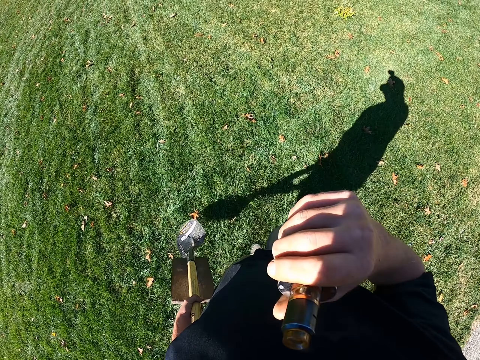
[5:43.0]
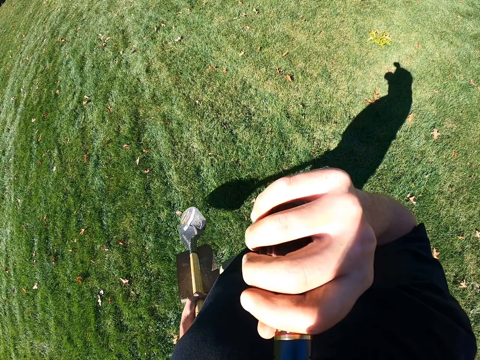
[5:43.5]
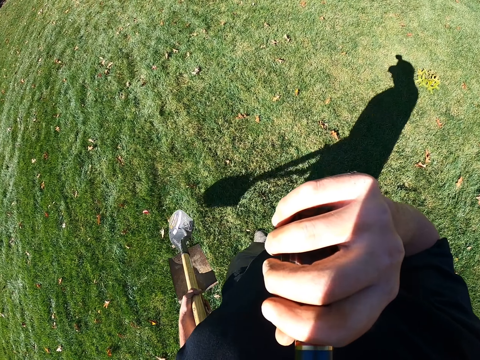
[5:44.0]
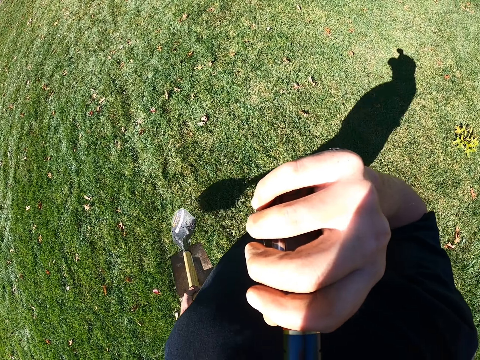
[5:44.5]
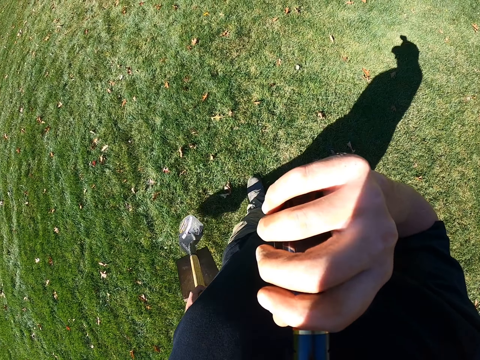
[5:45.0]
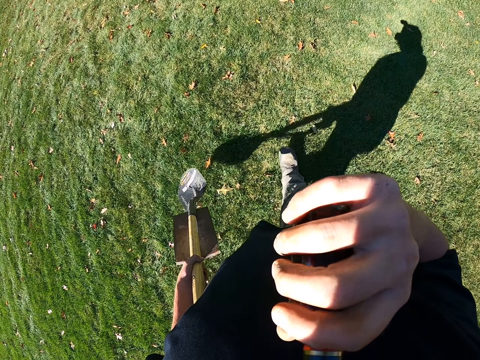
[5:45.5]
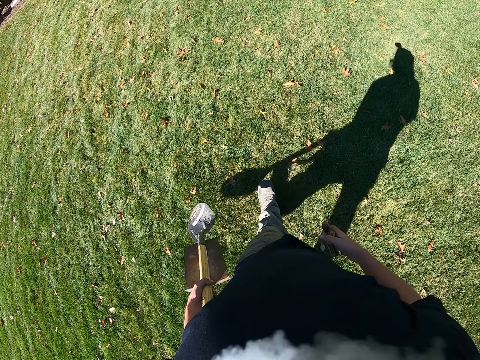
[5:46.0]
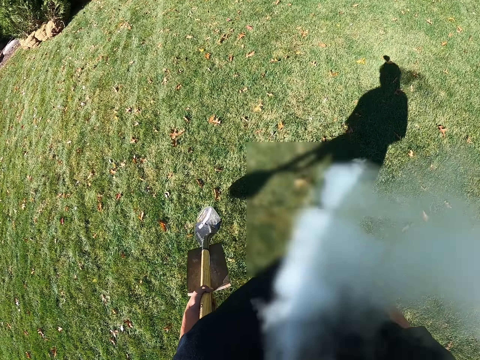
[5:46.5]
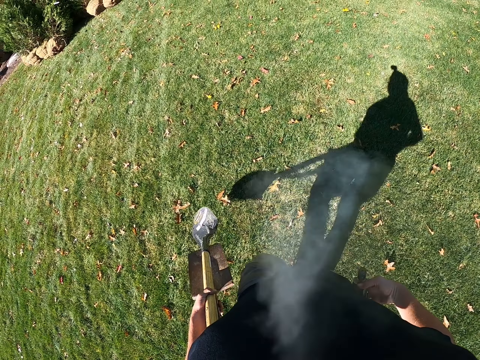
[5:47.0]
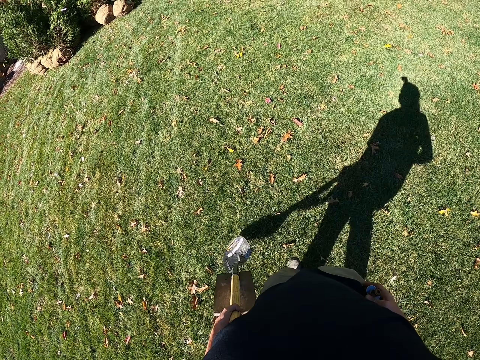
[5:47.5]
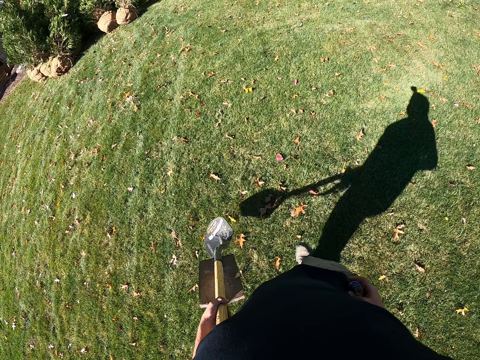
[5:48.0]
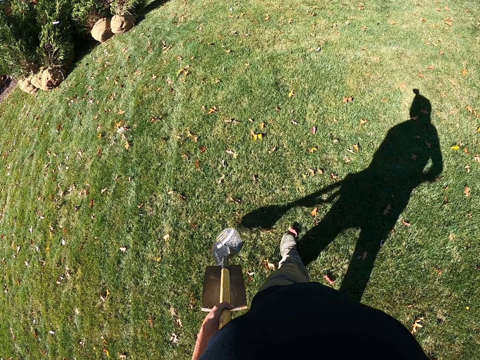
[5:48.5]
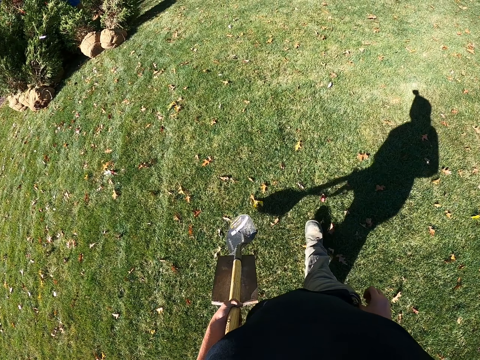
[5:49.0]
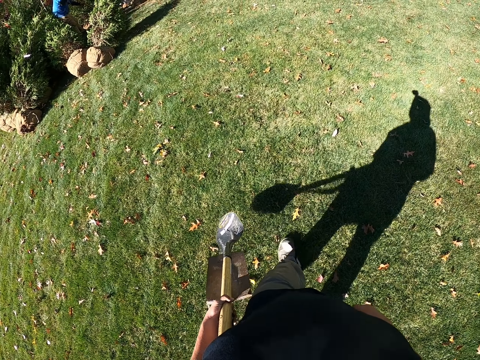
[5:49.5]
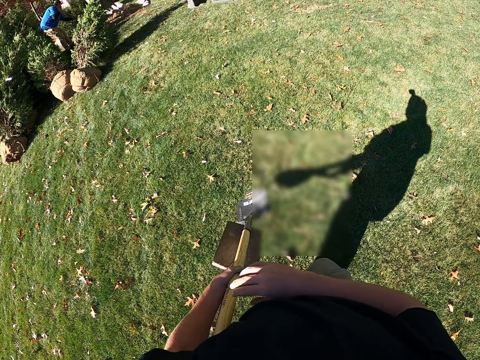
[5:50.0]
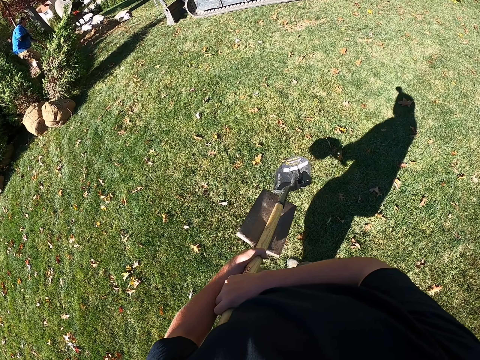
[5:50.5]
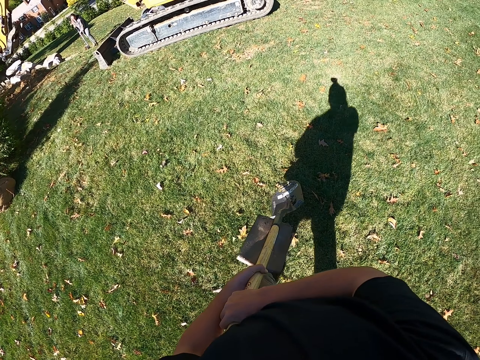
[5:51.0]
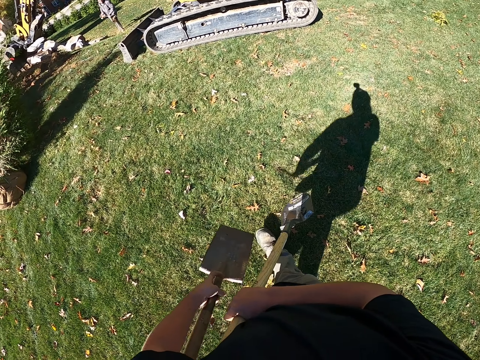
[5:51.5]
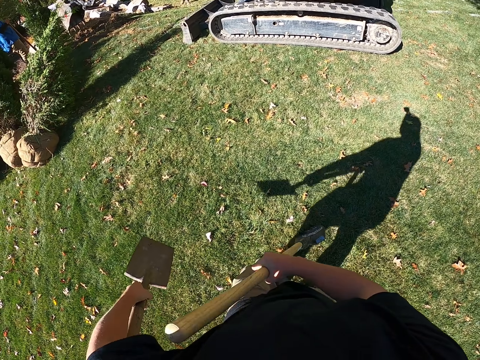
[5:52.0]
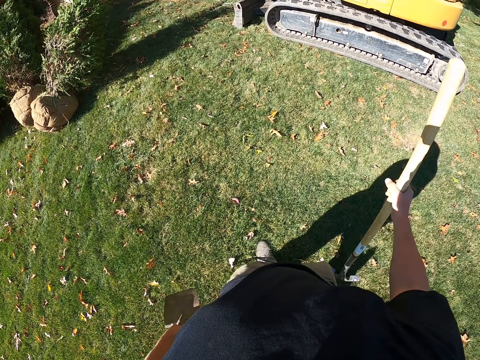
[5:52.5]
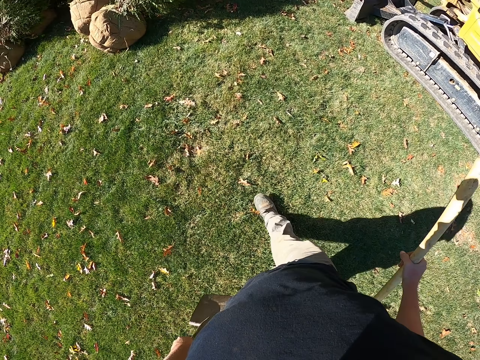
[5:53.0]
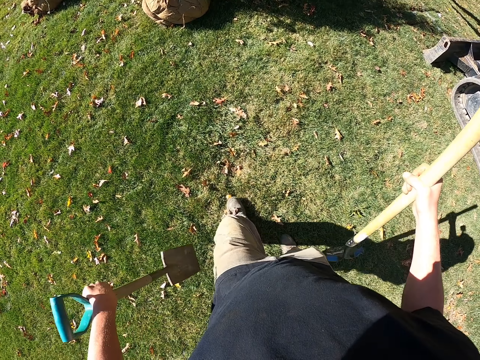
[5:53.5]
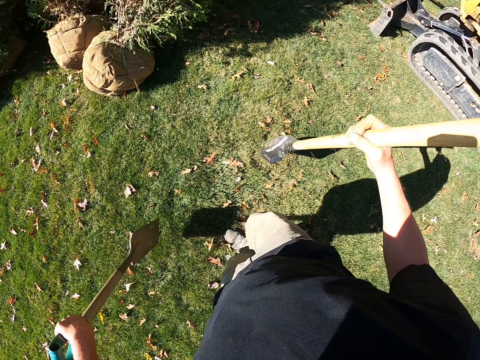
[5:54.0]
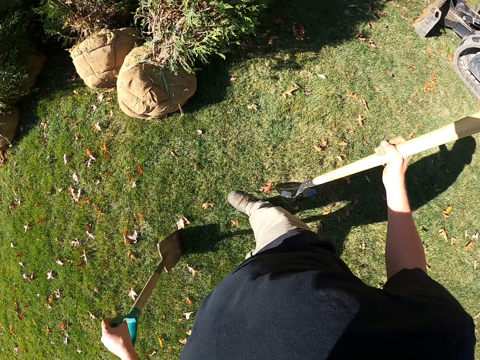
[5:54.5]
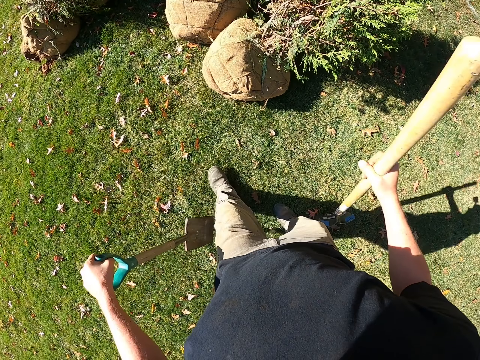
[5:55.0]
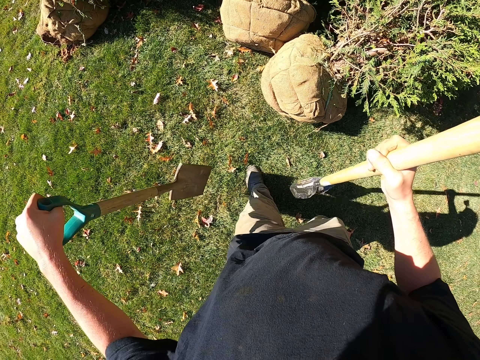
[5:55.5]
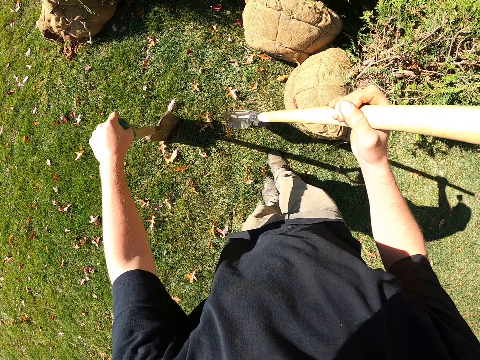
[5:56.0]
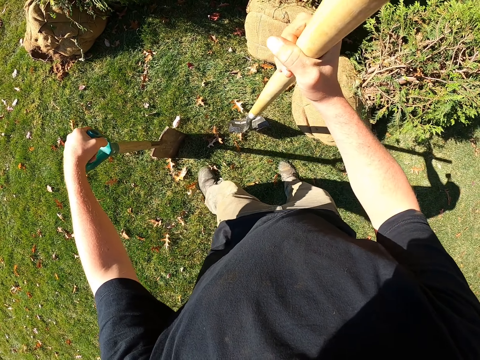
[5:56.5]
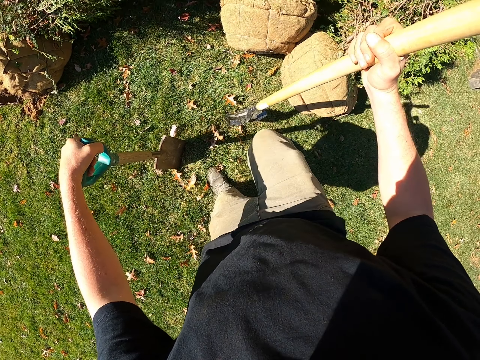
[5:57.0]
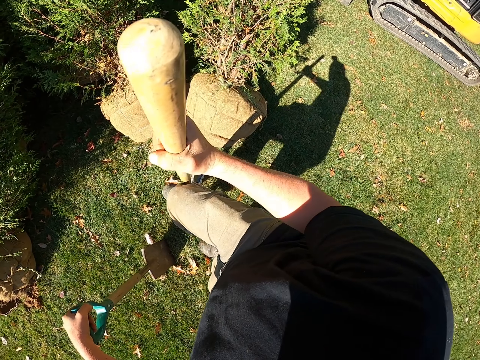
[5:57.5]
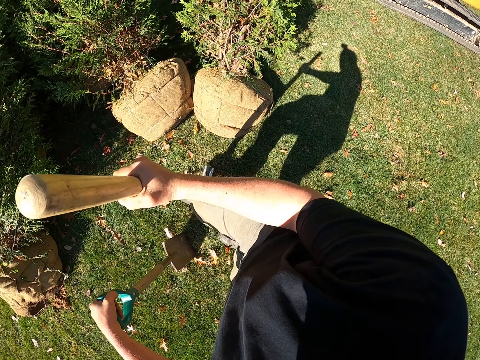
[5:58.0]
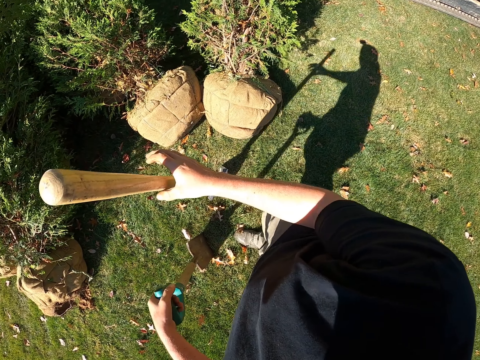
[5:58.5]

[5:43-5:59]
The camera wearer lifts the bottle with the right hand. They smoke the vape. They walk ahead. They blow smoke. They pocket the vape. They carry the spades with the left hand. They pass a spade to the right hand. They move around the right hand. They carry the spades separately with both hands. They bang the spades on the ground. They place the spades on the ground. They step on the spade with the right foot.

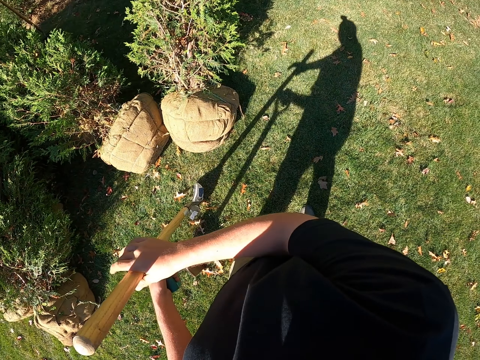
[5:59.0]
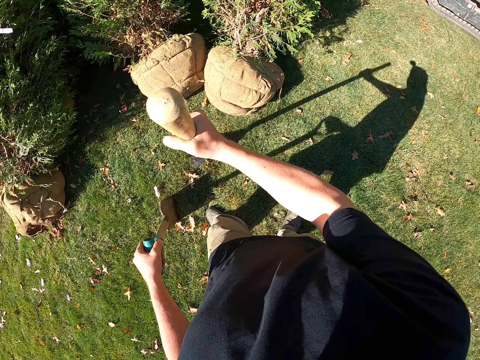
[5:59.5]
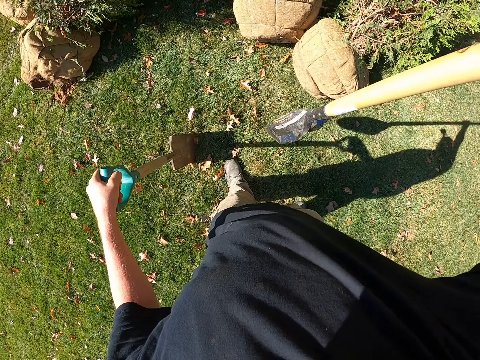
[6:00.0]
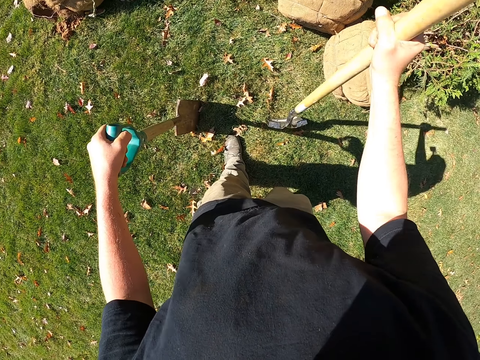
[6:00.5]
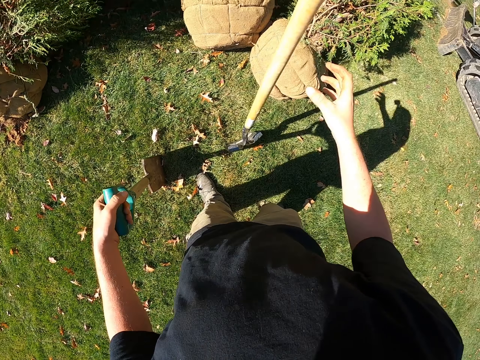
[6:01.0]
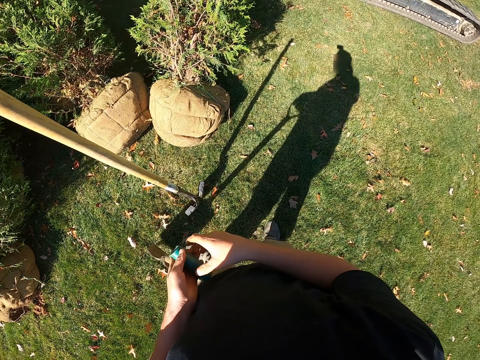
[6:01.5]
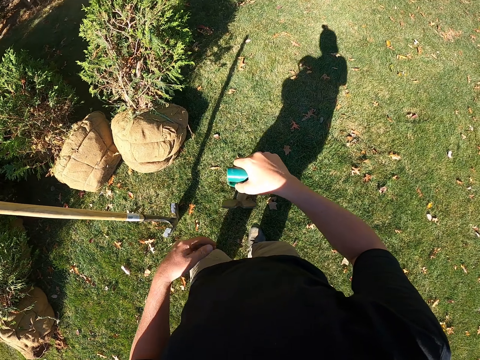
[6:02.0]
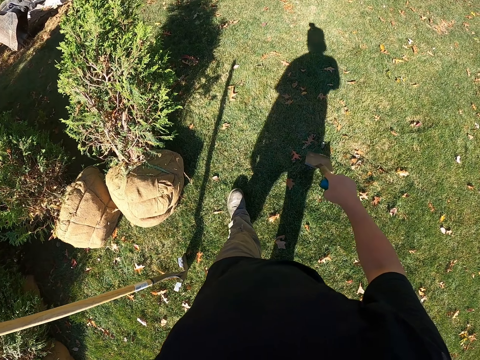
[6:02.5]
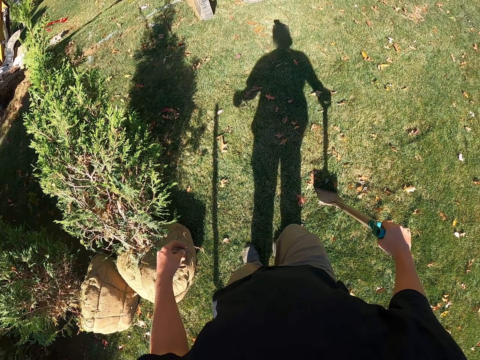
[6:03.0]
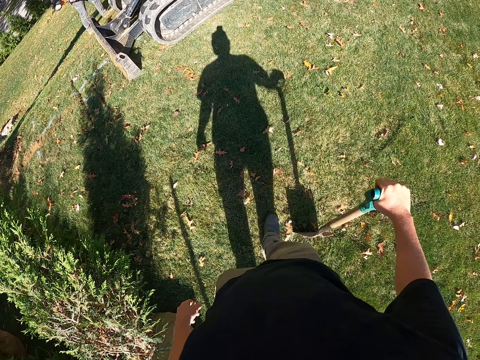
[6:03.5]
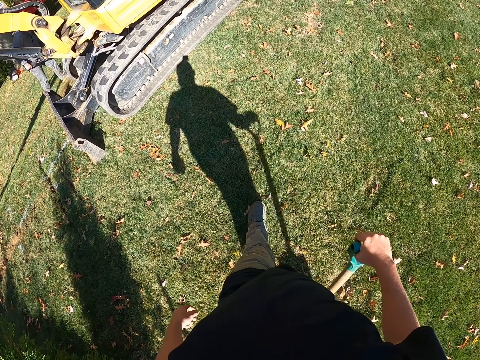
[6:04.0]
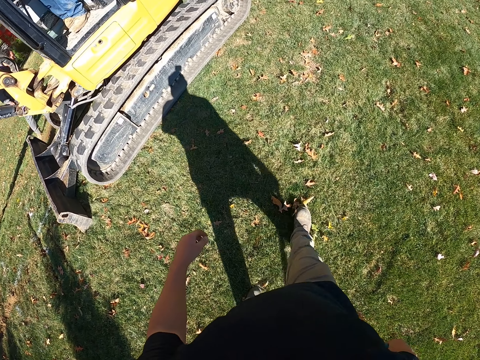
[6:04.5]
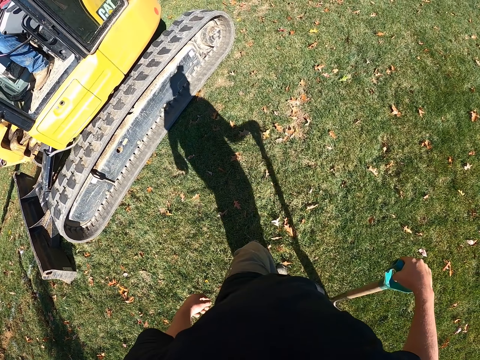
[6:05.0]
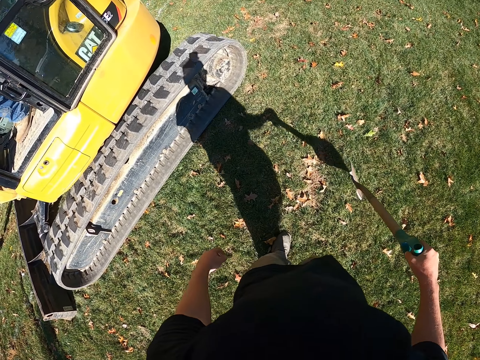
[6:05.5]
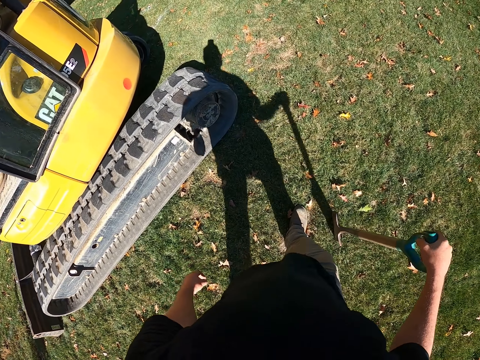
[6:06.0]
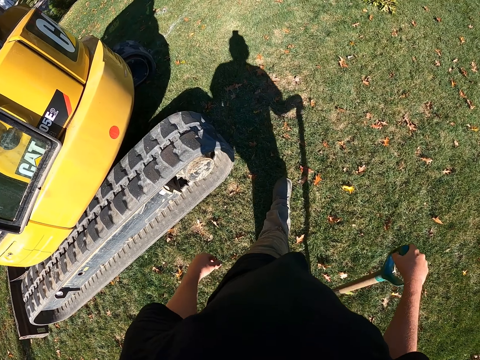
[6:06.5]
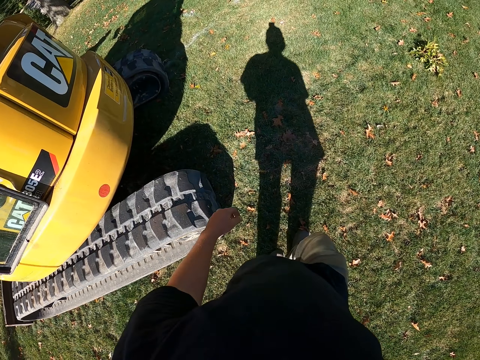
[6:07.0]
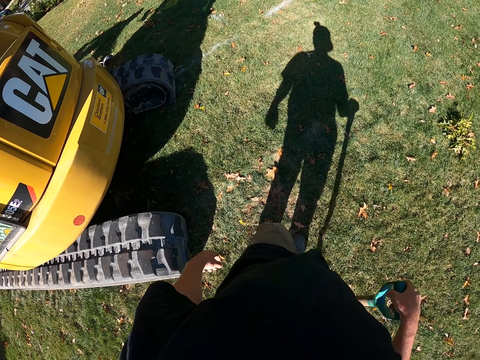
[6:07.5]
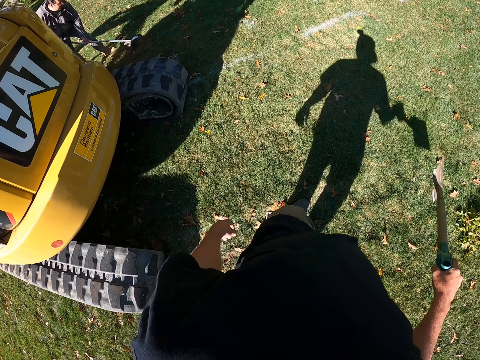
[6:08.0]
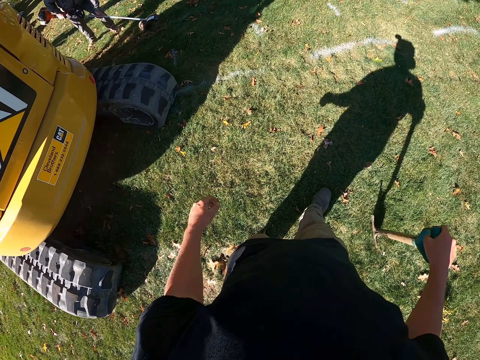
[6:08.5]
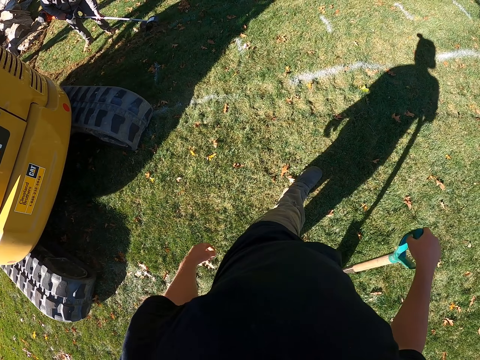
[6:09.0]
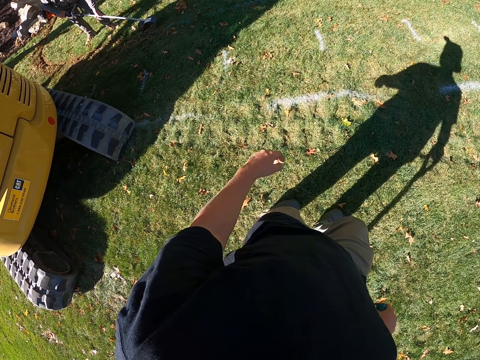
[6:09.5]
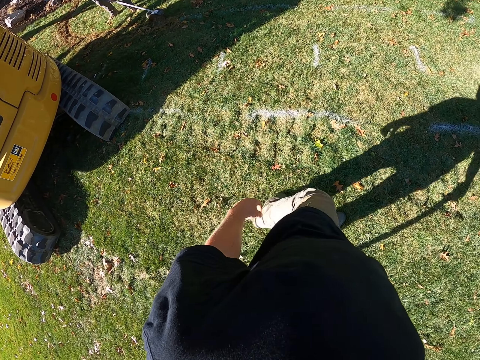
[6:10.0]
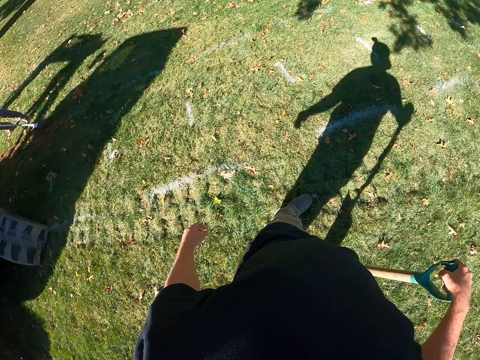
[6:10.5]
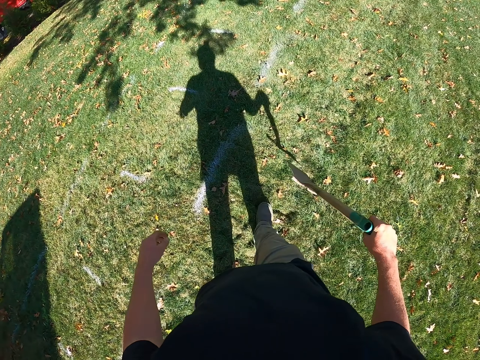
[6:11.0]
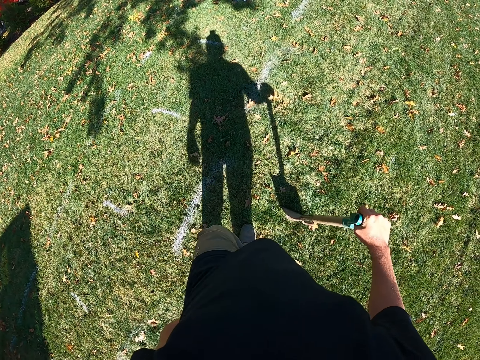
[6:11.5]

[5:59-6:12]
The camera wearer picks up a spade. They stick the spade on the ground. They bang the spade on the ground. They pass the spade to the right hand. They walk ahead at the field. They carry the spade with the right hand. They swing the left hand. They bang the spade on the ground. They look aside.
